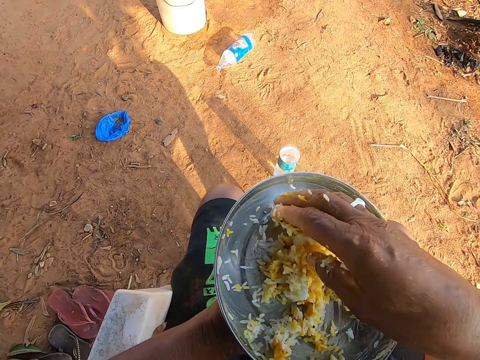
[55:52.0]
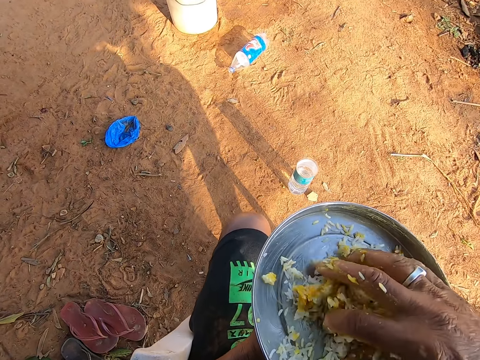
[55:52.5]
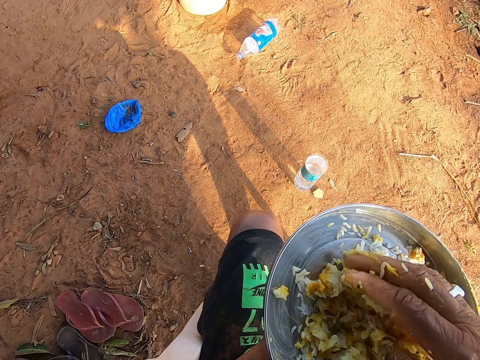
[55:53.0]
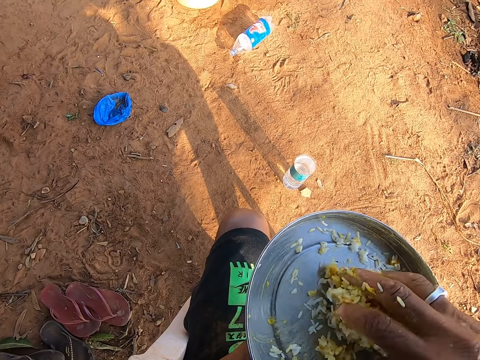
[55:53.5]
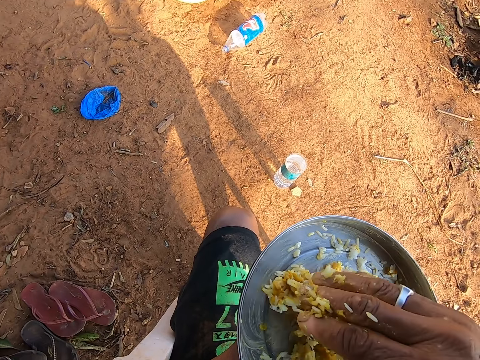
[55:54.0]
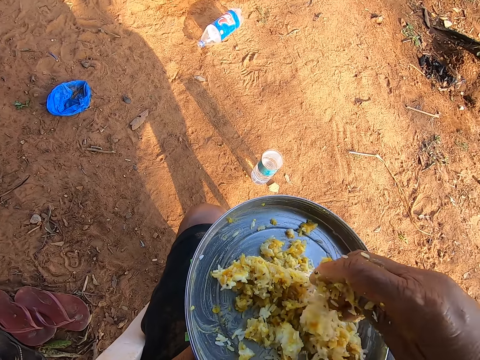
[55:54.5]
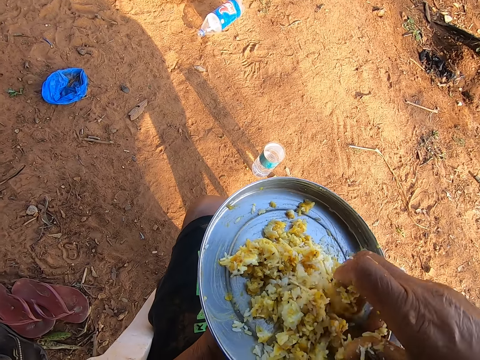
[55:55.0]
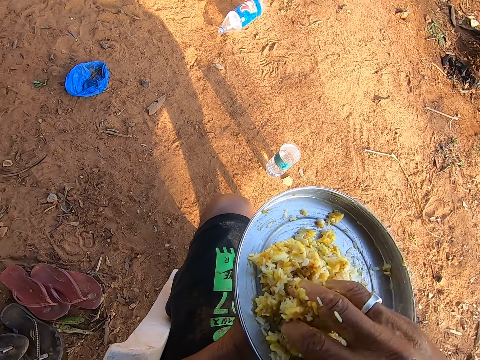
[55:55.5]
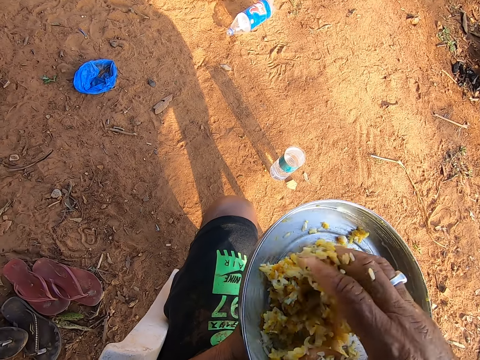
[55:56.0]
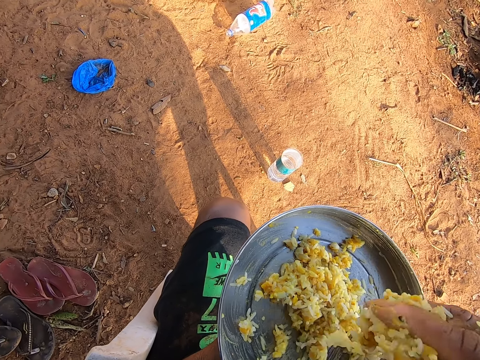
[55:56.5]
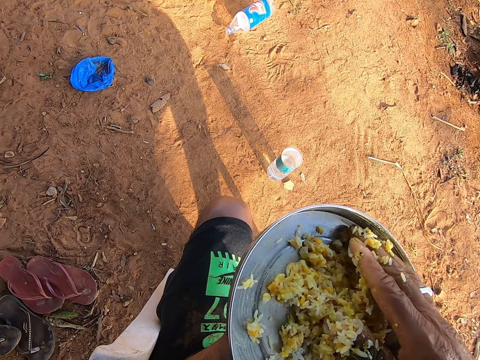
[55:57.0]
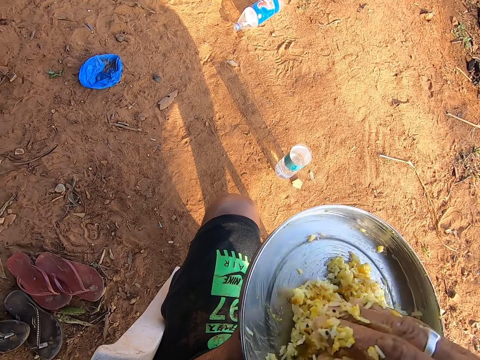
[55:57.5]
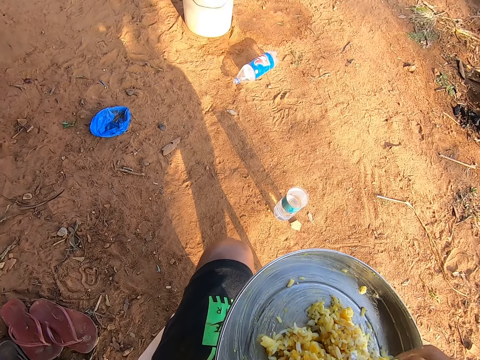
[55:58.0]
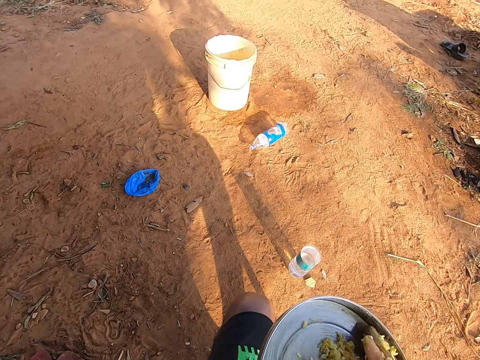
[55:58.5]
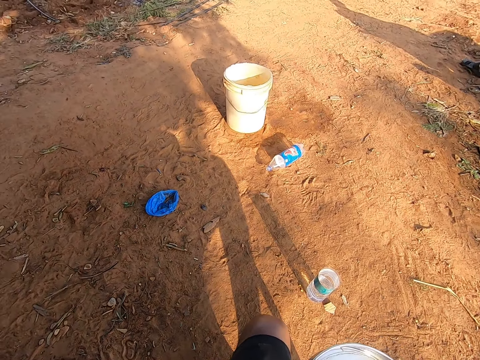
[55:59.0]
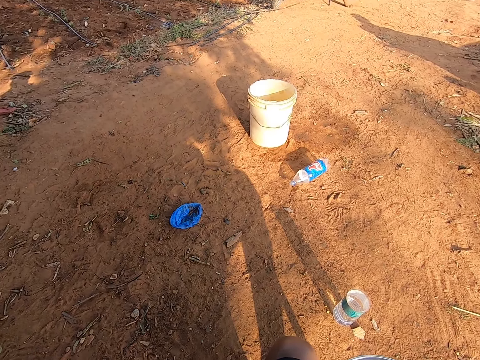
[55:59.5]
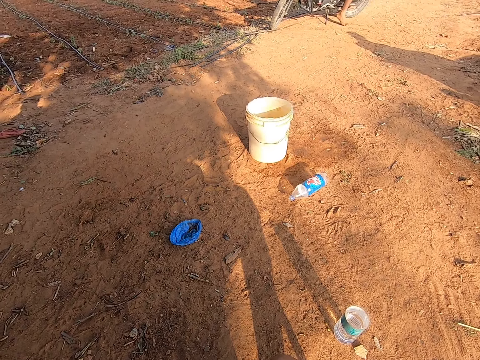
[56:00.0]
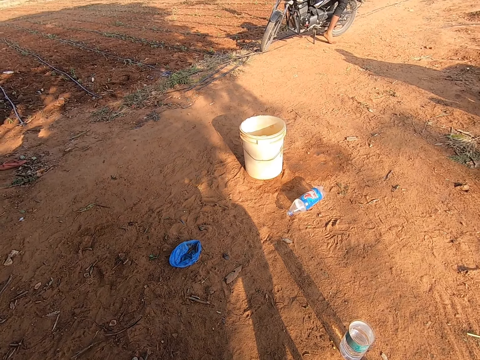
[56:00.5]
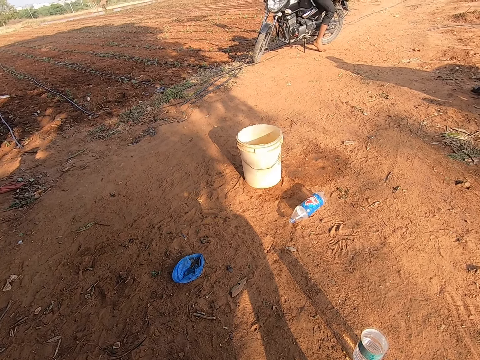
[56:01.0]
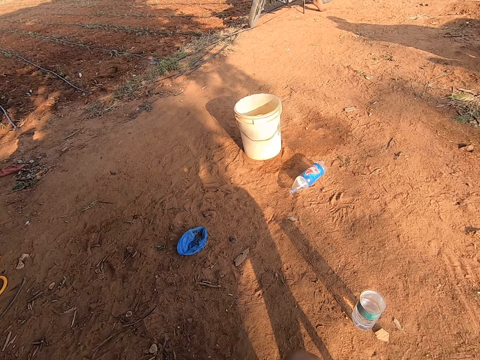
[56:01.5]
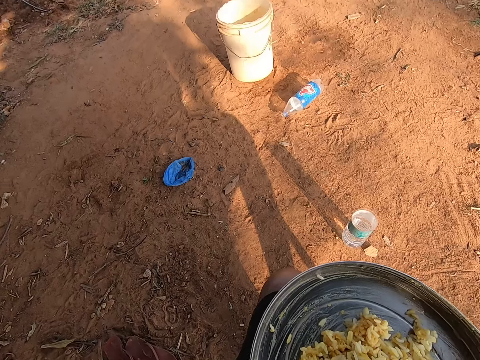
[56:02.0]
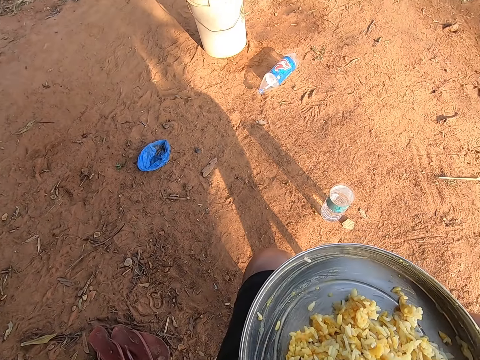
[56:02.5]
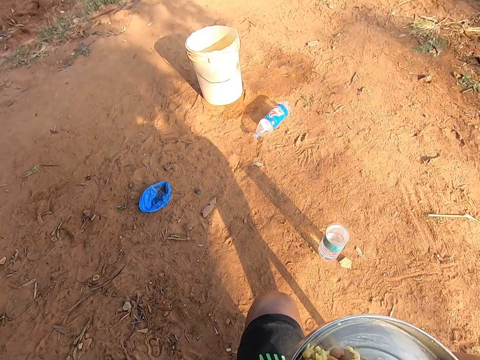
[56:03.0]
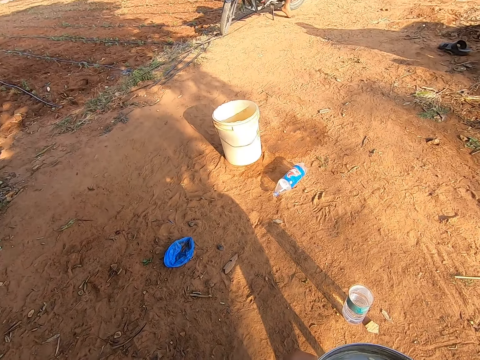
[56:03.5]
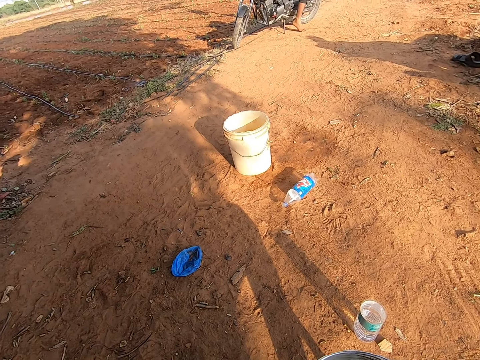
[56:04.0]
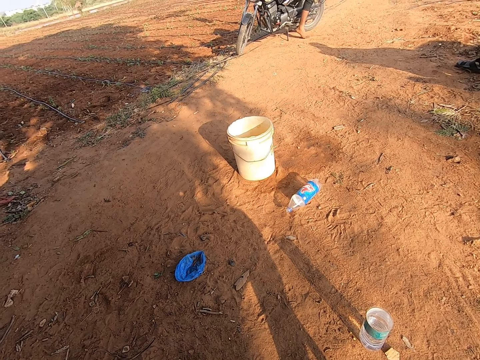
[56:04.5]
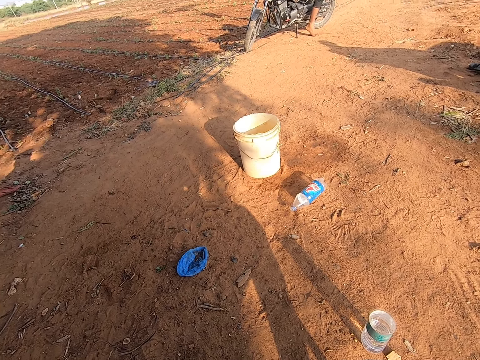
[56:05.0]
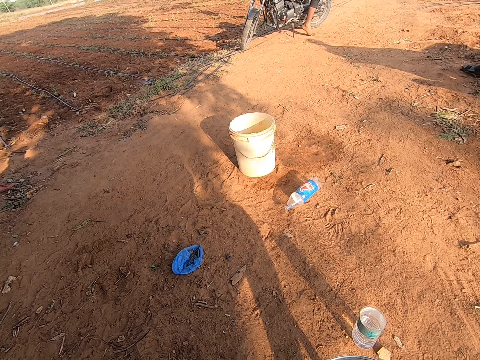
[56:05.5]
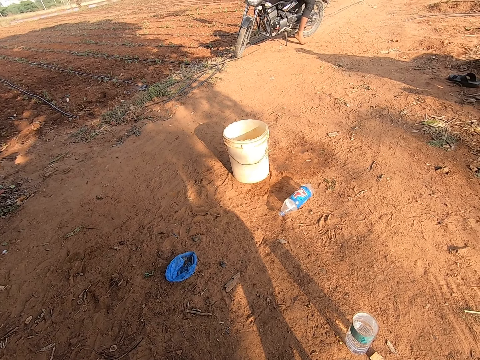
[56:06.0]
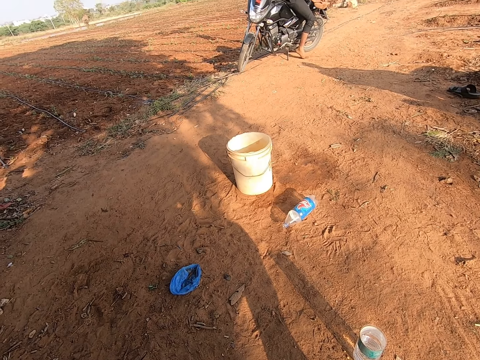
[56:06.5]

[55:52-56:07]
The camera wearer mixes the food with the hand. The man talks to the camera wearer. The camera wearer mixes the food with the hand and talks to the man. They talk to the man and look around. They eat. The man talks to the camera wearer. The camera wearer talks to the man and looks around. The man talks to the camera wearer. The camera wearer talks to the man.

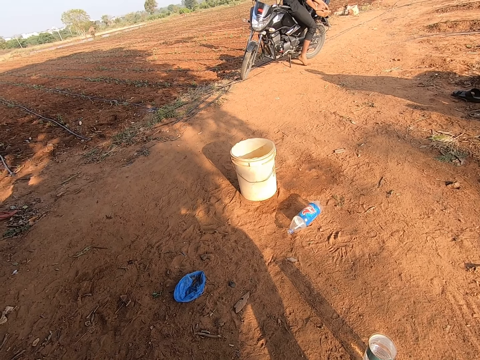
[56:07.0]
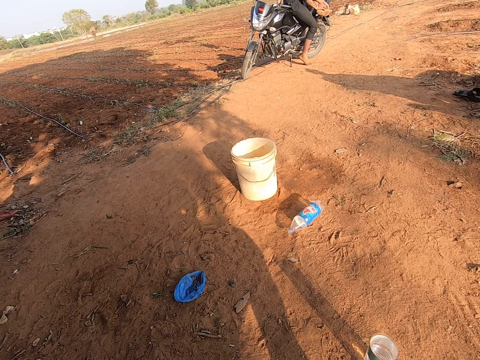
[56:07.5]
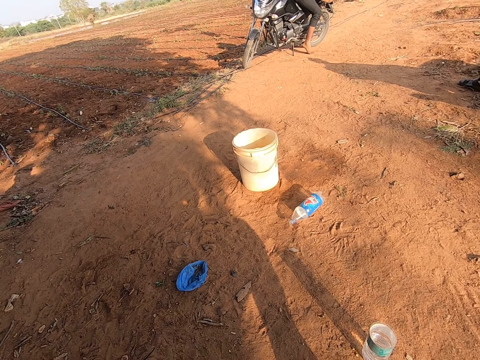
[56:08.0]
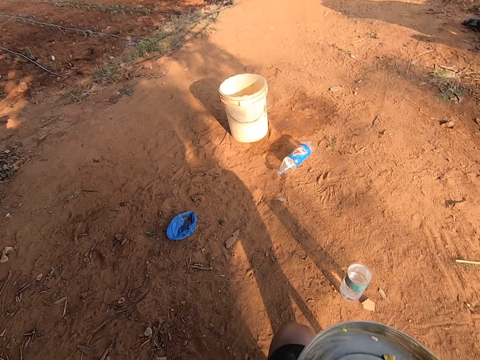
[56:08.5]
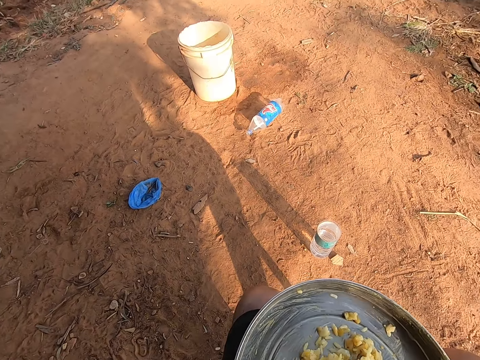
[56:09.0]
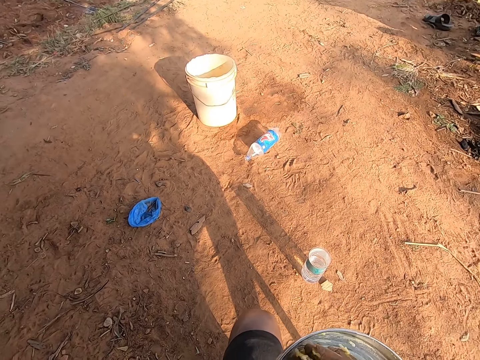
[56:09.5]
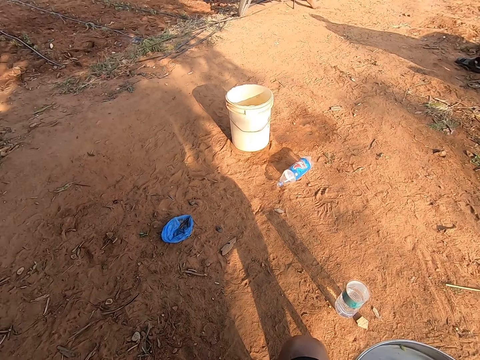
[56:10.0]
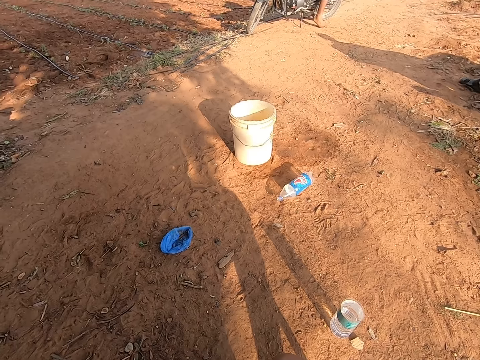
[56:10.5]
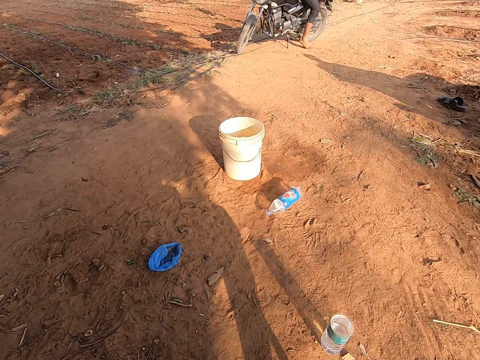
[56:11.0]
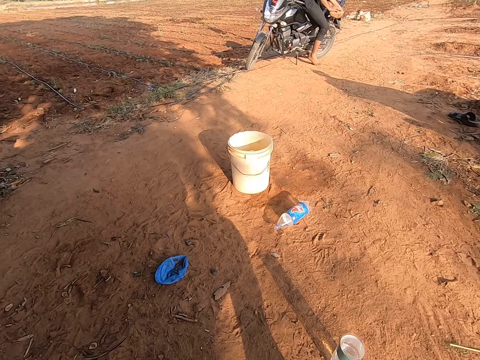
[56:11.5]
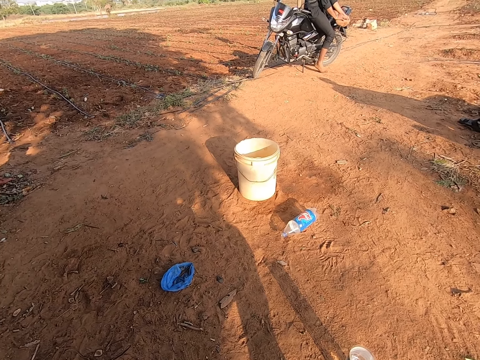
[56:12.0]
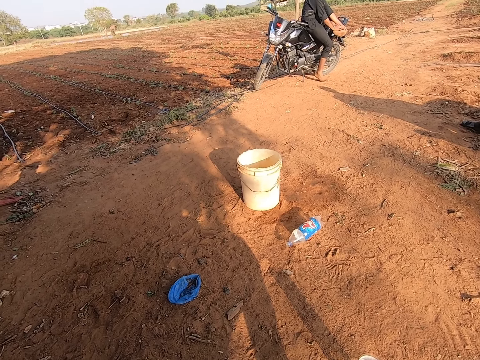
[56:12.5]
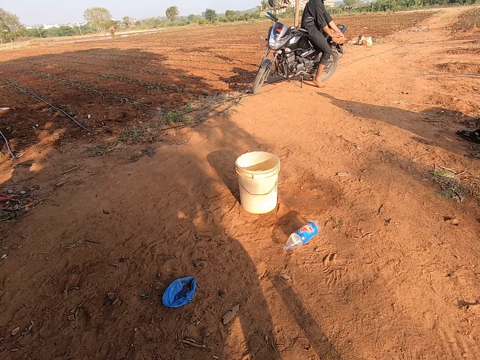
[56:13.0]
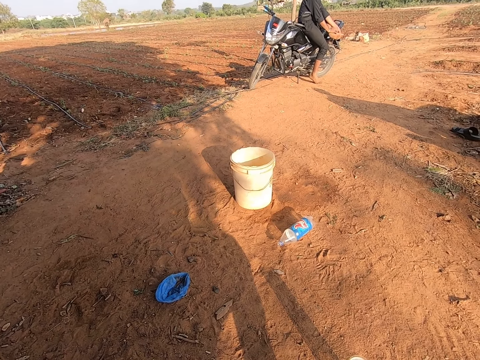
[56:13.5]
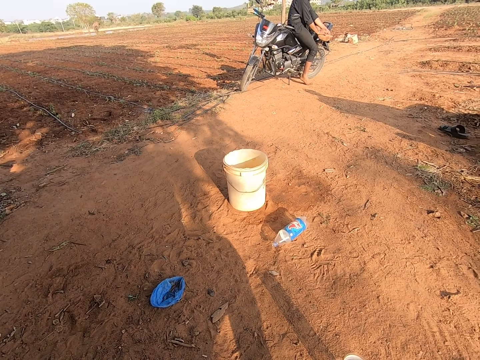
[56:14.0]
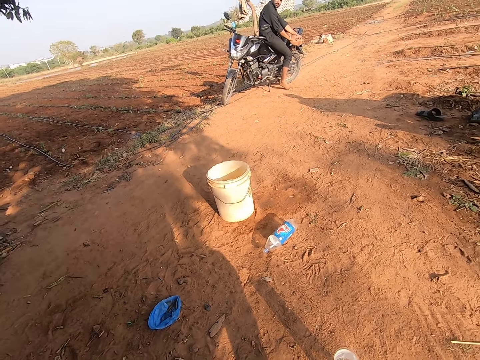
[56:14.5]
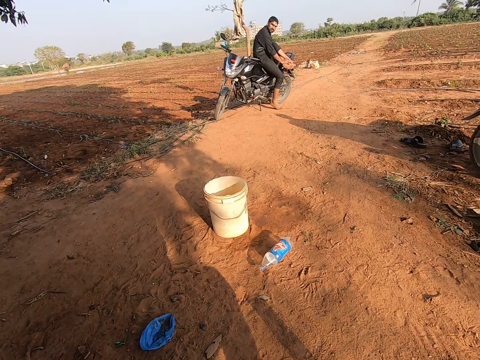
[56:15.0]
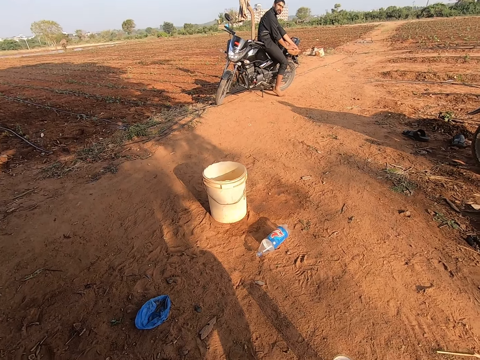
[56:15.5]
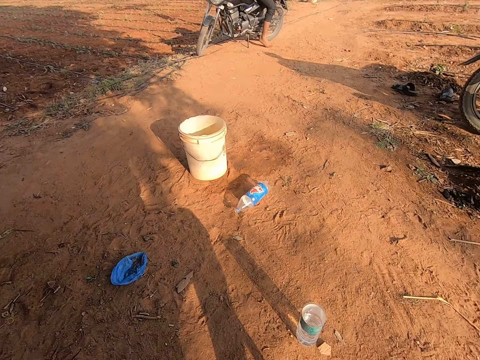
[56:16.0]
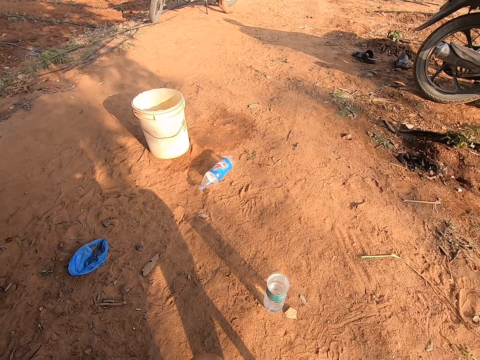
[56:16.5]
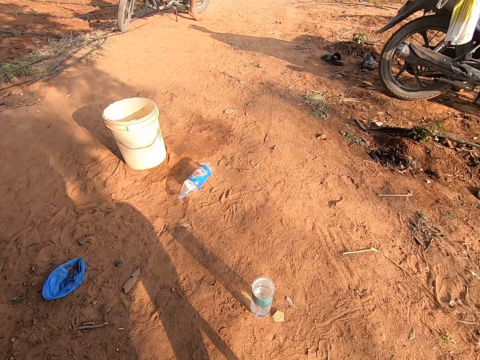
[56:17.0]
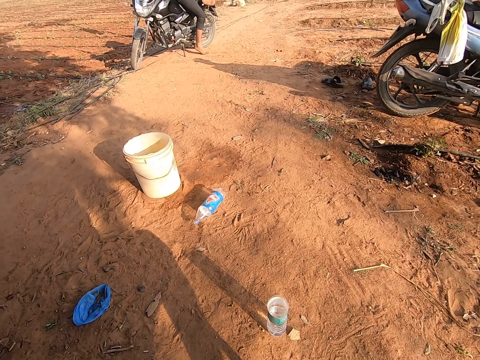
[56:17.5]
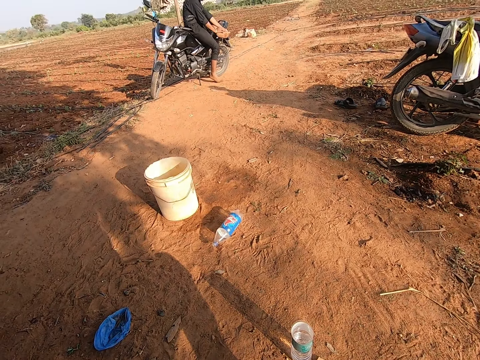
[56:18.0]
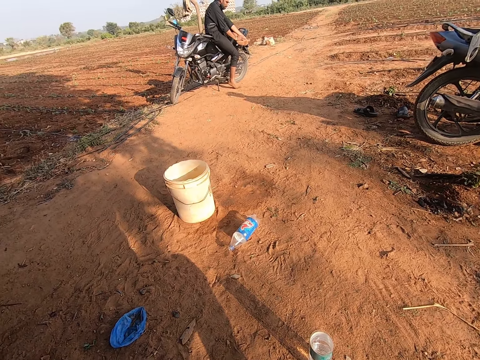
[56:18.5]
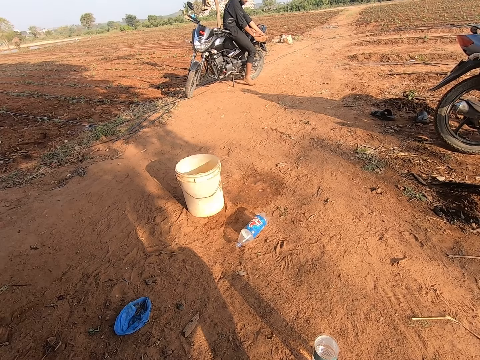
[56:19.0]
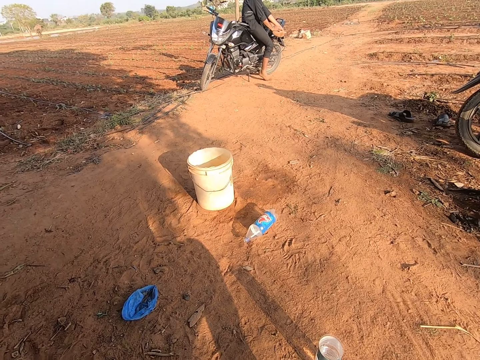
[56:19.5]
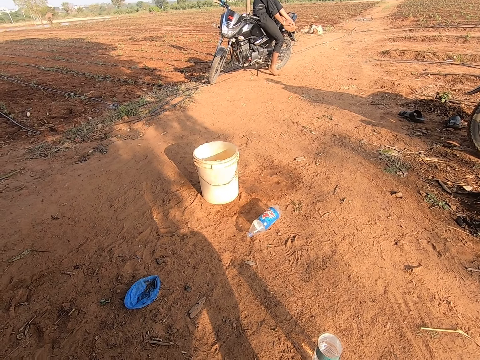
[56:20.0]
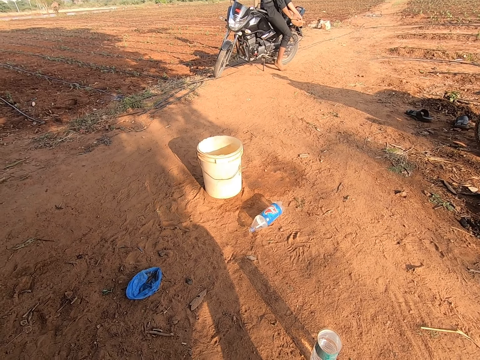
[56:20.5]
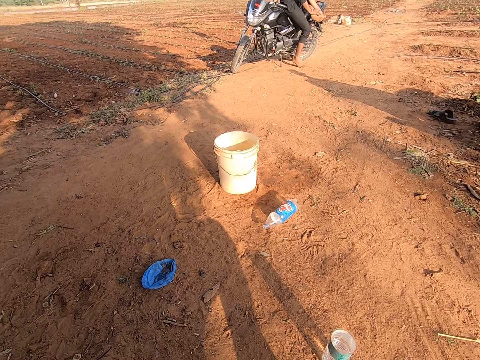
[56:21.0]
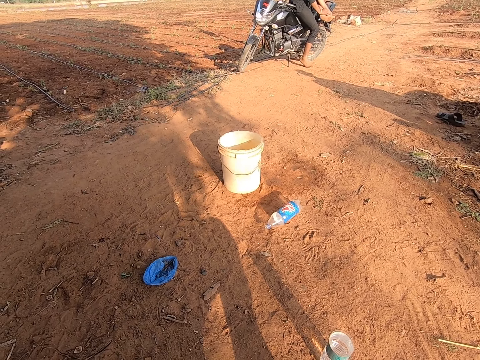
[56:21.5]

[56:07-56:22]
The man talks to the camera wearer. The camera wearer talks to the man and looks around. They look around again. The man talks to the camera wearer. The camera wearer talks to the man. The man talks to the camera wearer. The camera wearer looks around.
